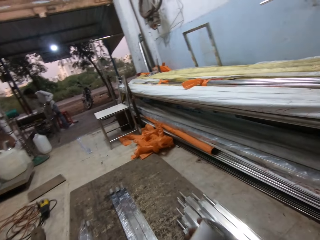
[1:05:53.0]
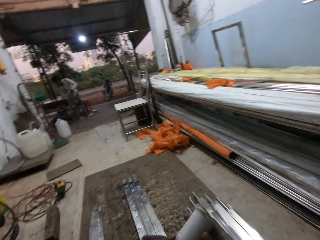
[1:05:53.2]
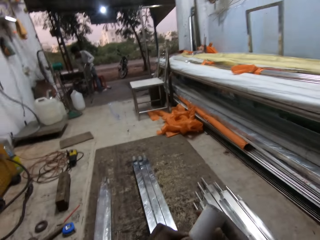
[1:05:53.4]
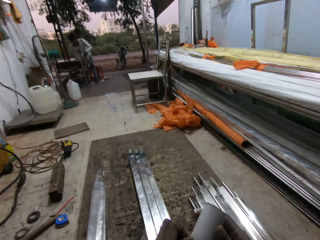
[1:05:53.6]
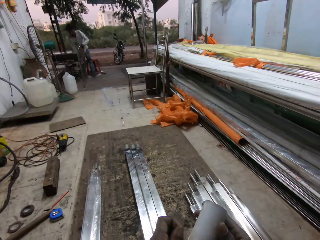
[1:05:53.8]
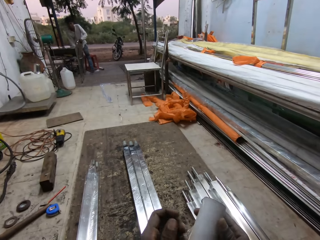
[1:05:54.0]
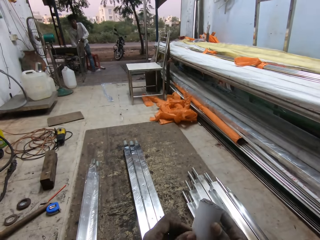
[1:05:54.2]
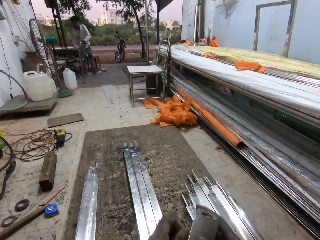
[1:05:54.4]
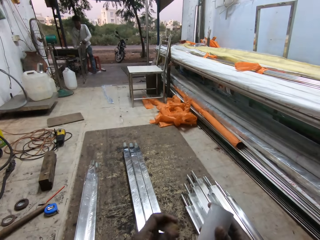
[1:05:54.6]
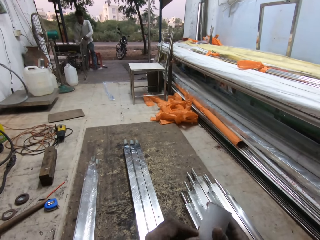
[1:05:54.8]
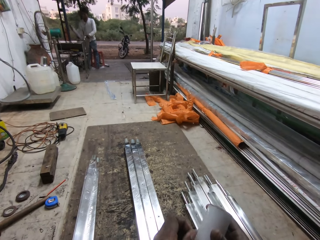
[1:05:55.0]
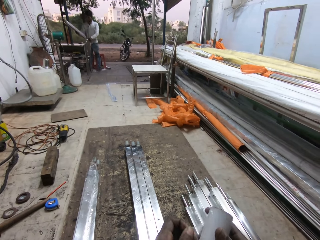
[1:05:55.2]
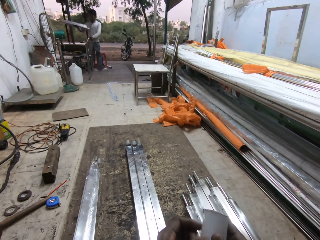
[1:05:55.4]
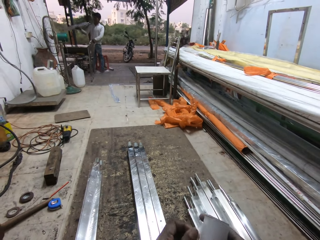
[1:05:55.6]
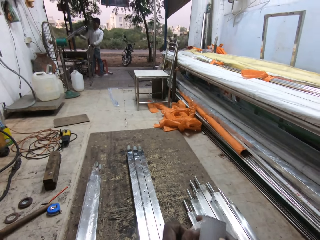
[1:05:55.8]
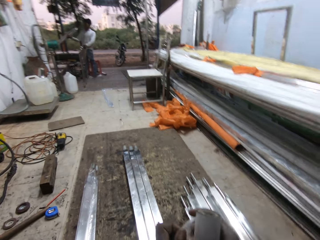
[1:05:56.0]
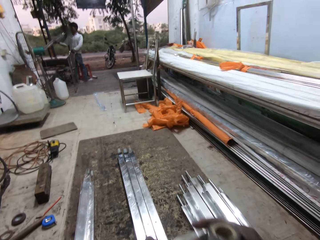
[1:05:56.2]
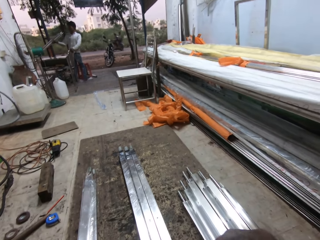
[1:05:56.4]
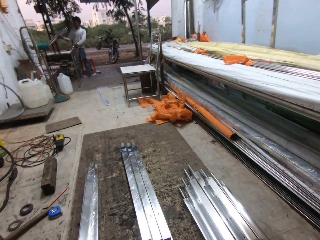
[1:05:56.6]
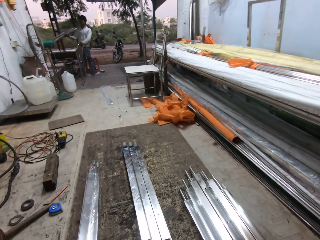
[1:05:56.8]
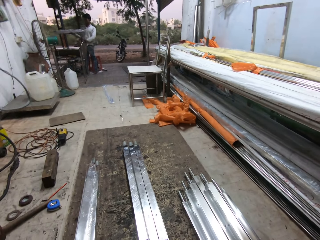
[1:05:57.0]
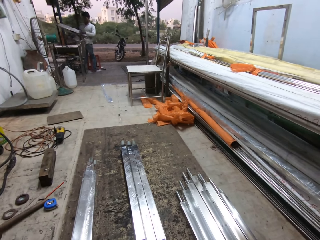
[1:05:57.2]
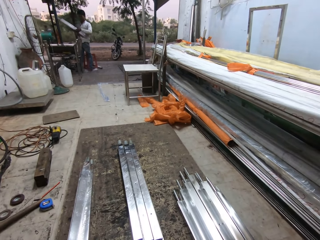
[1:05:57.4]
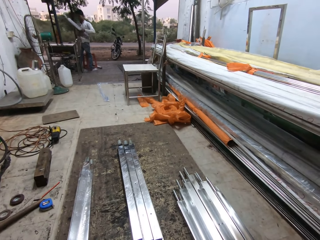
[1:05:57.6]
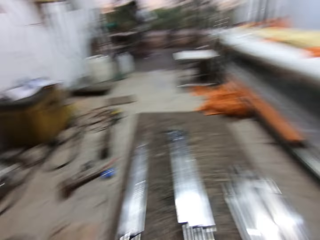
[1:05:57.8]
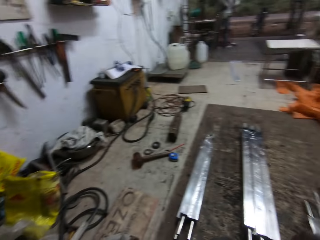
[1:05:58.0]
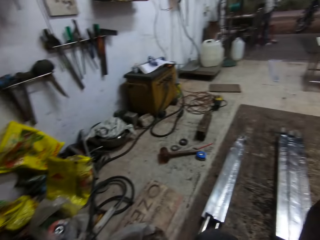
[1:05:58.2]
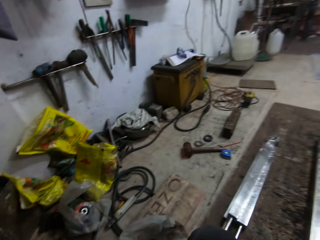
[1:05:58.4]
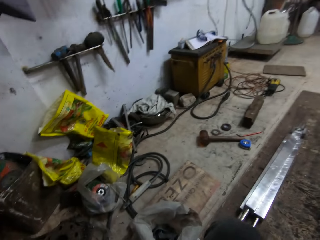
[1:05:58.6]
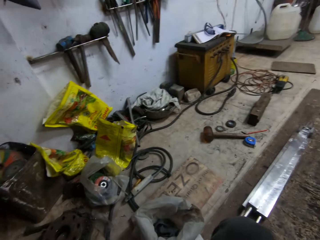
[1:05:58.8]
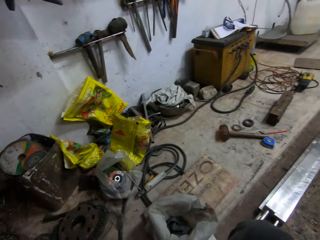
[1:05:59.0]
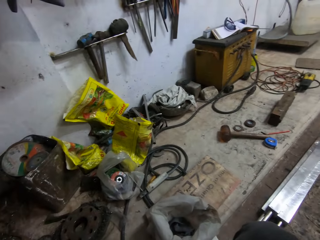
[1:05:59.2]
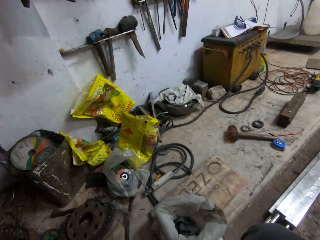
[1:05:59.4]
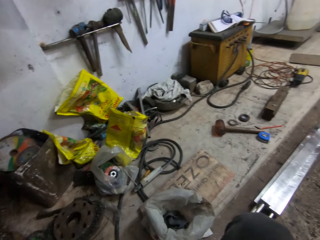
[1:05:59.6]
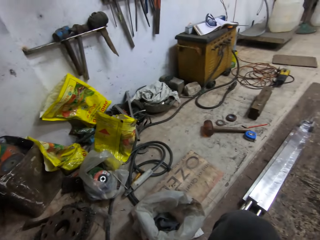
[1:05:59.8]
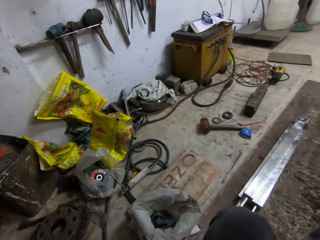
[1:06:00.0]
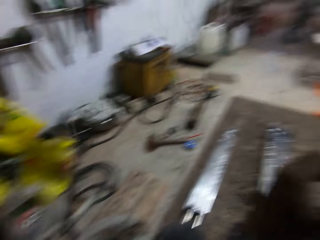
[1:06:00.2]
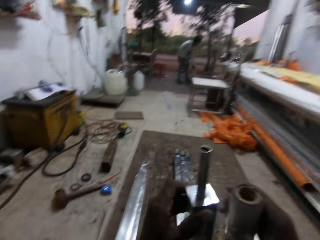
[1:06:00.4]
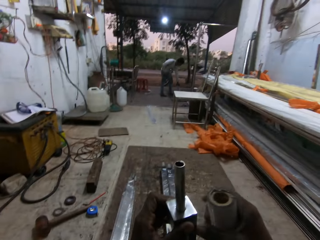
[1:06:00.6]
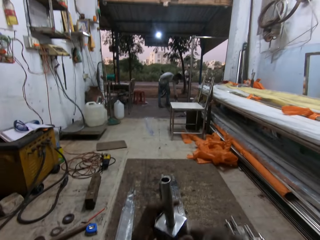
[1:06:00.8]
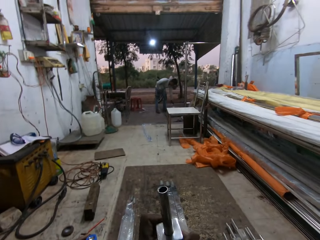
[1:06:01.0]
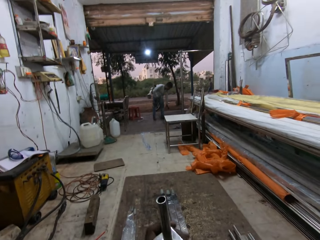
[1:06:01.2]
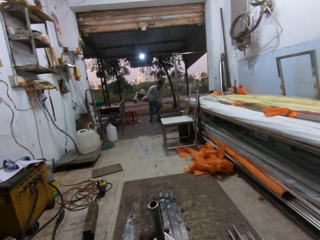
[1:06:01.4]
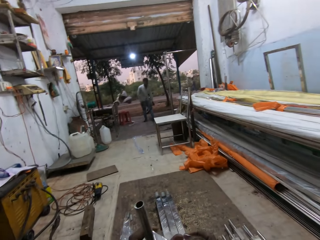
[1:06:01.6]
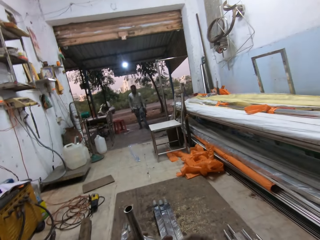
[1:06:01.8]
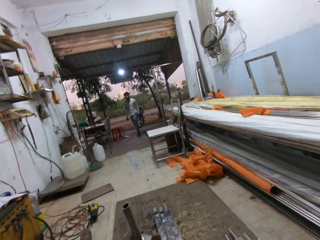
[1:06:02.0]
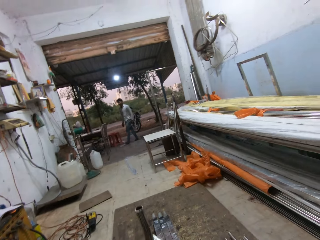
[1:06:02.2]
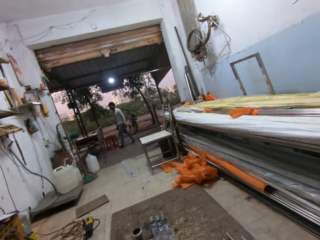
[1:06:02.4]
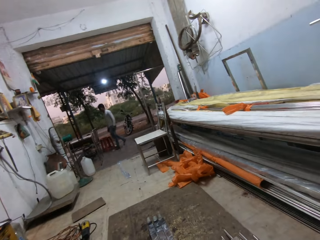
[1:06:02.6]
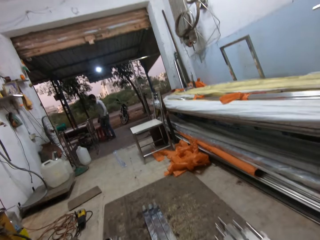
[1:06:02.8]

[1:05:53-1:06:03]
The camera wearer unwraps the tape in his right hand with his left hand. He wraps the square steel rod in his left hand with the tape in his right hand.

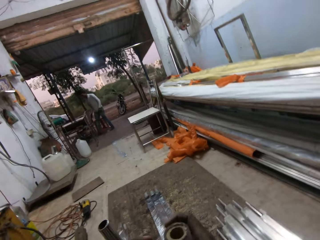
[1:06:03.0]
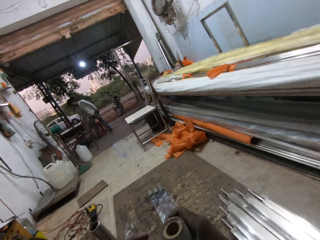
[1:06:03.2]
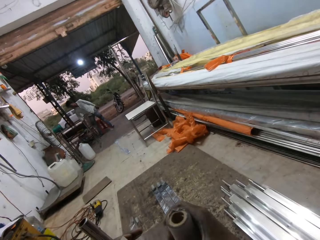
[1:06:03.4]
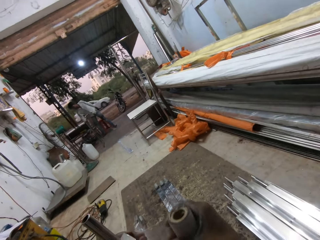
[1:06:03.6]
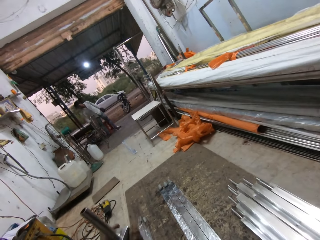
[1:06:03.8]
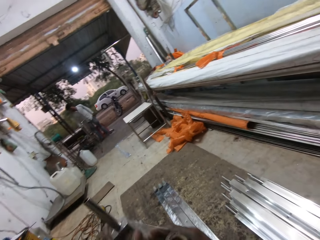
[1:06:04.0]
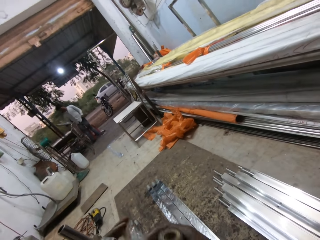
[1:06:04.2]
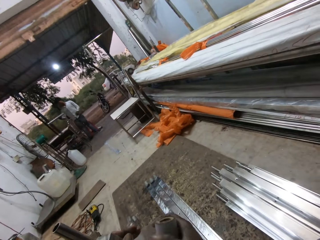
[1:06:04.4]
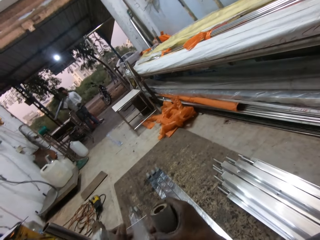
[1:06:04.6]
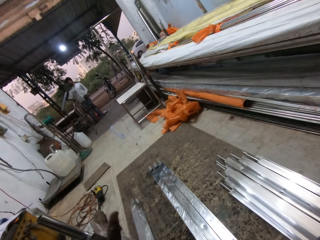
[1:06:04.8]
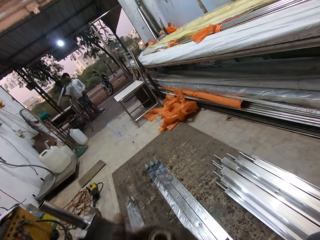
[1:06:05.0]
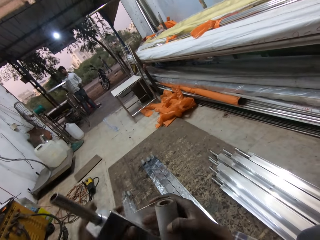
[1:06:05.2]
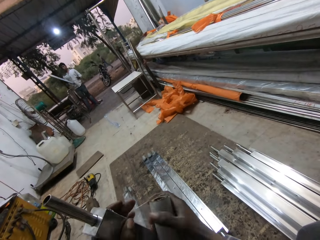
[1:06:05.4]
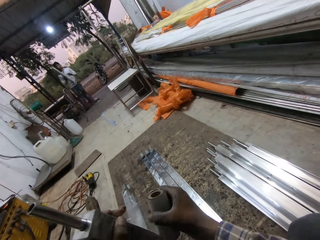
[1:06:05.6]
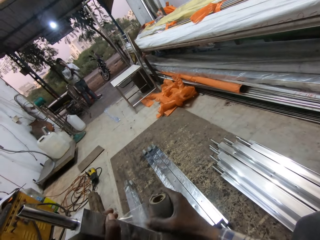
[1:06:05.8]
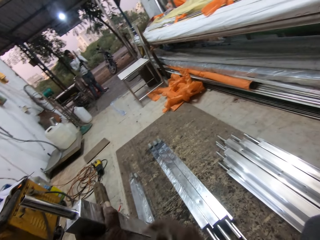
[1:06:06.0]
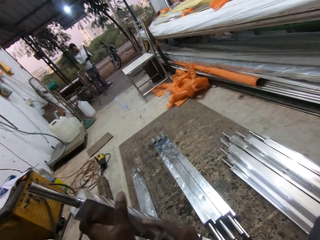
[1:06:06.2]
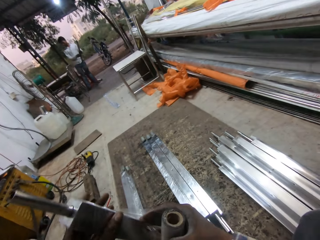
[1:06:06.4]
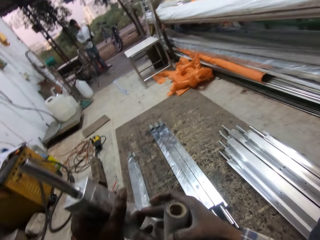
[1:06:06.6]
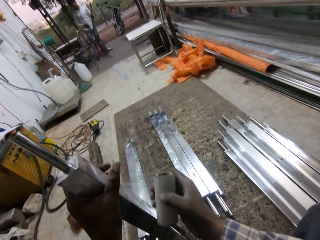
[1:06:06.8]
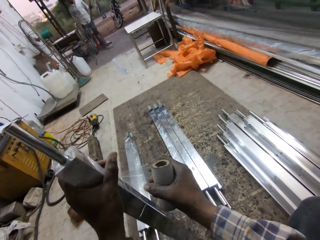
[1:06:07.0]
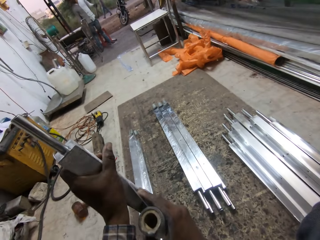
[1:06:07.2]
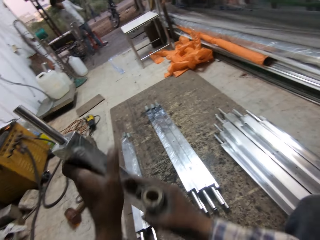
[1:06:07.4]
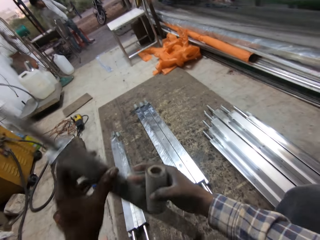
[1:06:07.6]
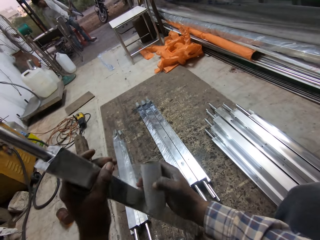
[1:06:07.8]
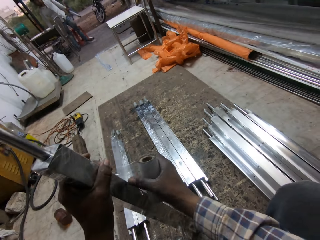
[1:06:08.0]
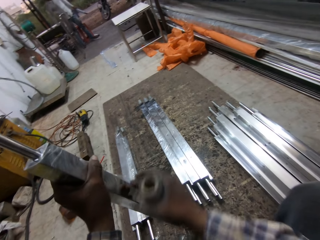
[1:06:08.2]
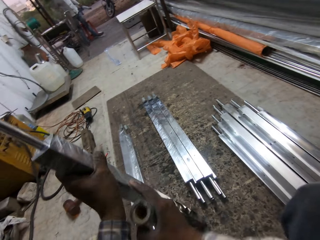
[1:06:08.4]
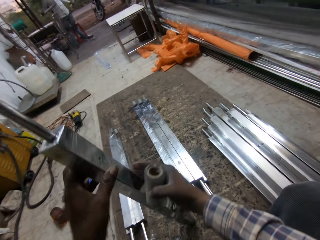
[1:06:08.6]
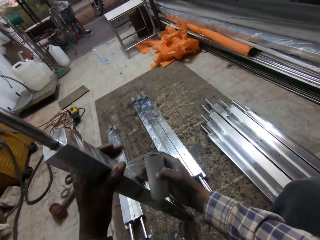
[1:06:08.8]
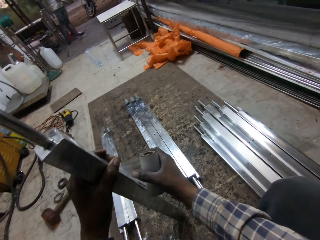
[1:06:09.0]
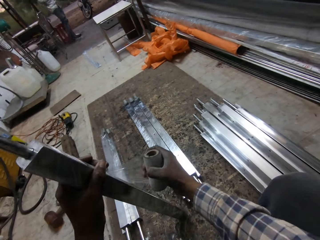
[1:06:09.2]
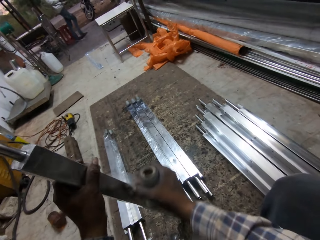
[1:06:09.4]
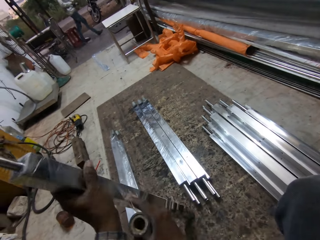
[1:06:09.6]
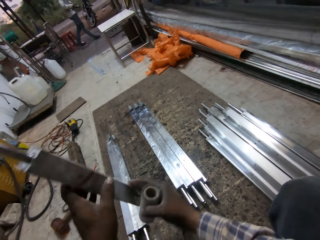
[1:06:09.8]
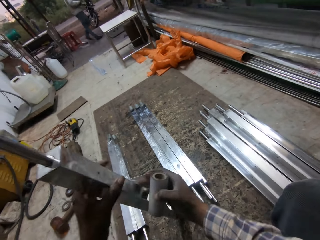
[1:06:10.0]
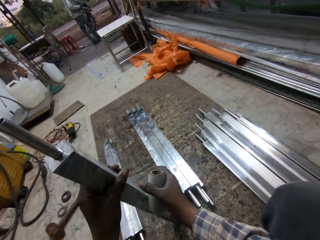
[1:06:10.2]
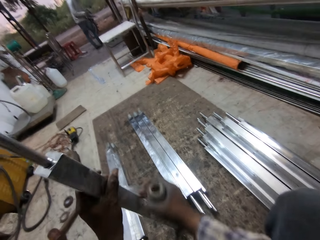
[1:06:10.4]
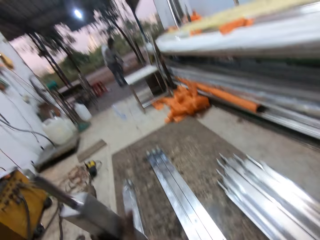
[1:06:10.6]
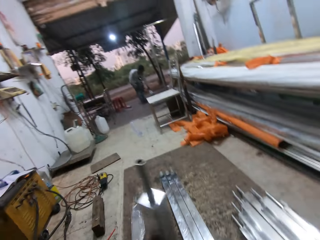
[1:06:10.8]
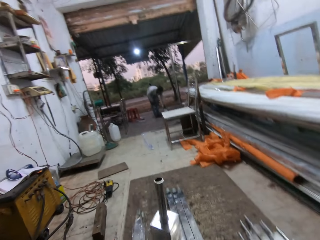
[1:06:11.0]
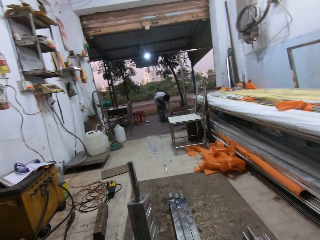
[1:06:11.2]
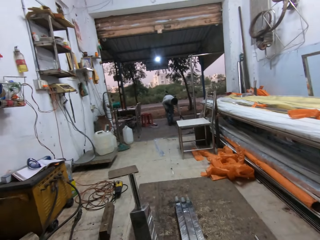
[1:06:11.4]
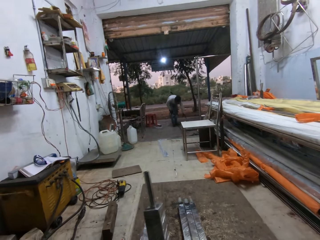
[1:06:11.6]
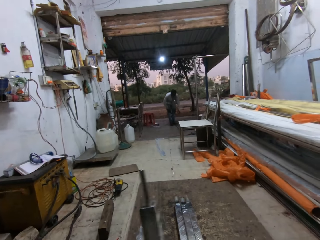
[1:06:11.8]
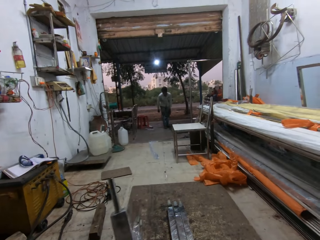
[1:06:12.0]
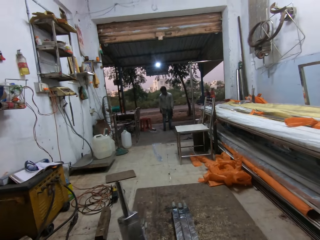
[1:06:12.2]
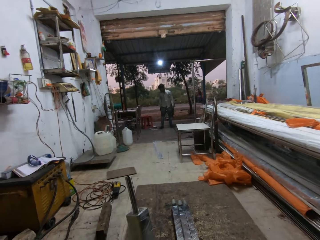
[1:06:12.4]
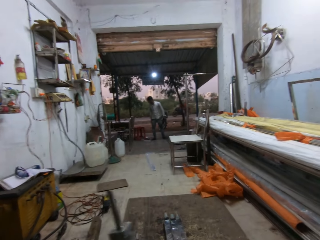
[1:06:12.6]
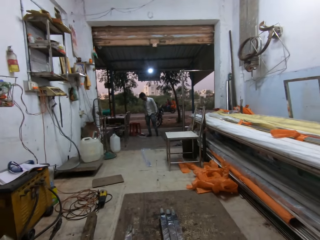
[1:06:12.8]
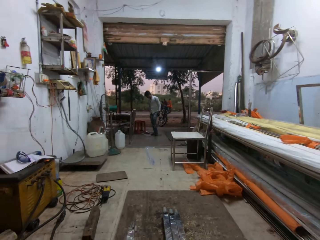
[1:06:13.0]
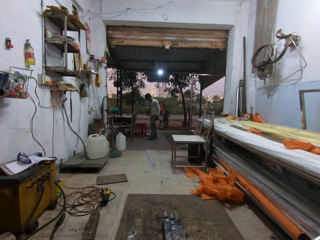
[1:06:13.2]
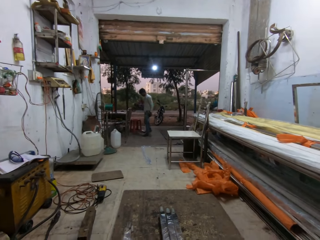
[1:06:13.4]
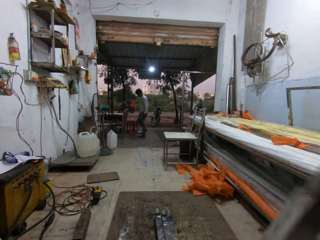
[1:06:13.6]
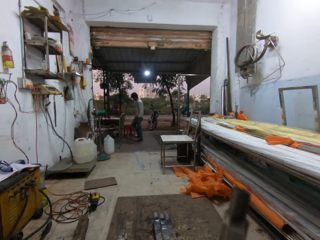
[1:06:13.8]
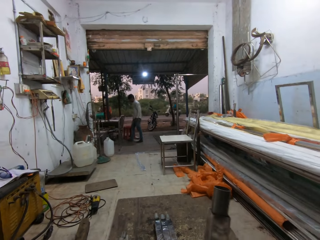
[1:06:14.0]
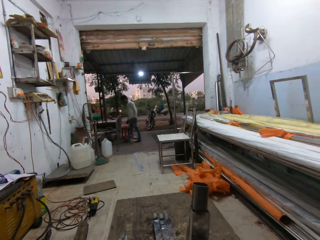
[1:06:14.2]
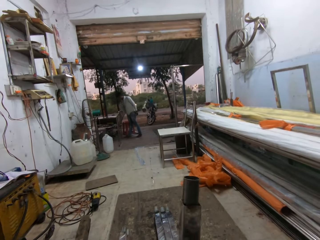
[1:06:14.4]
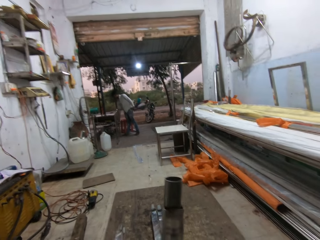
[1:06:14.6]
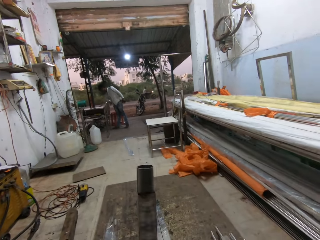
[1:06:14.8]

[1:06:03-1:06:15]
The man picks a square steel rod from a table with his right hand. He passes the square steel rod from his right hand to his left hand. He picks a square steel rod from the table with his right hand. He places the square steel rod in his left hand on the floor.
